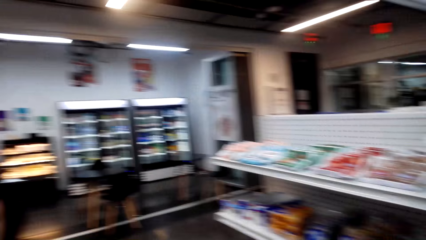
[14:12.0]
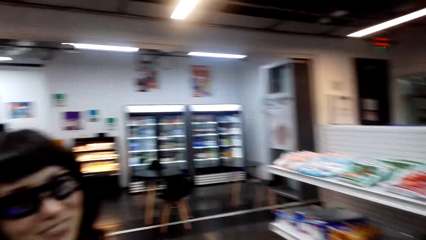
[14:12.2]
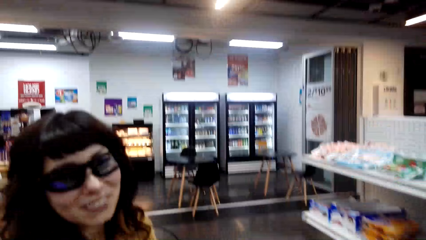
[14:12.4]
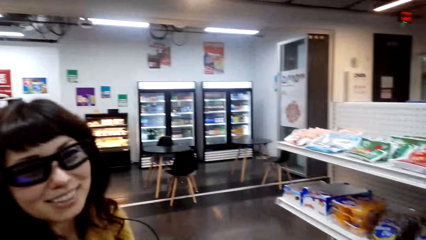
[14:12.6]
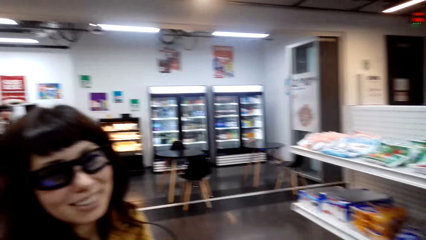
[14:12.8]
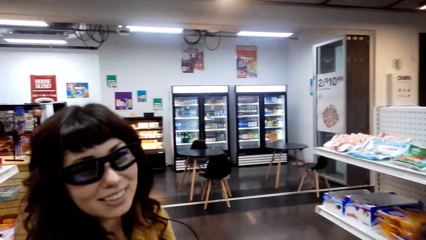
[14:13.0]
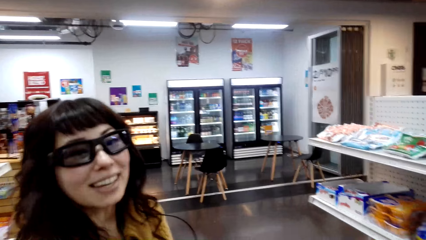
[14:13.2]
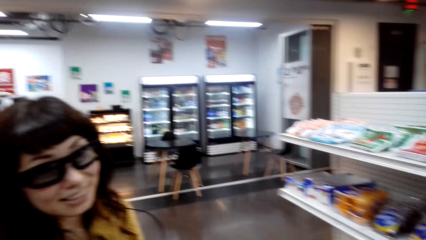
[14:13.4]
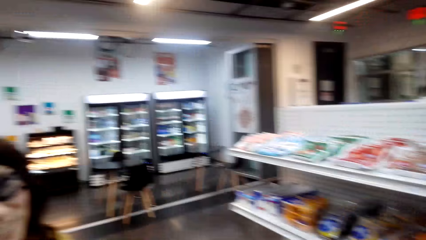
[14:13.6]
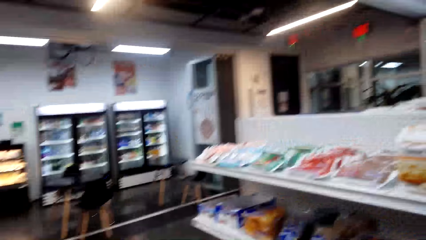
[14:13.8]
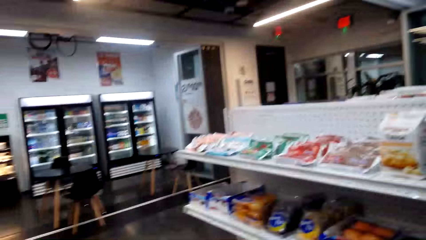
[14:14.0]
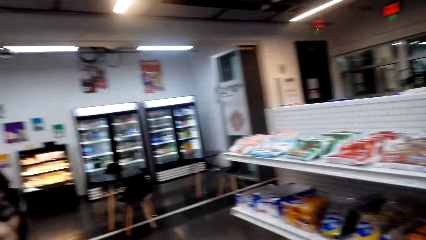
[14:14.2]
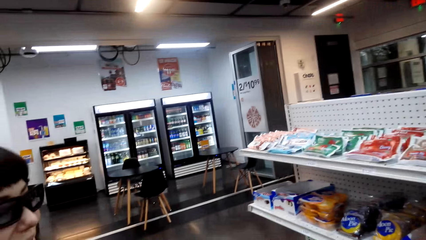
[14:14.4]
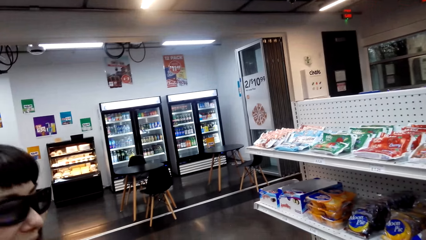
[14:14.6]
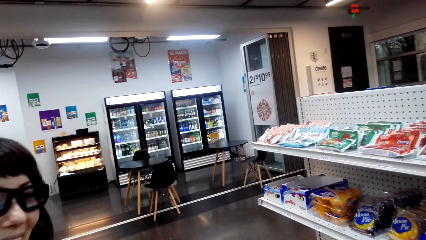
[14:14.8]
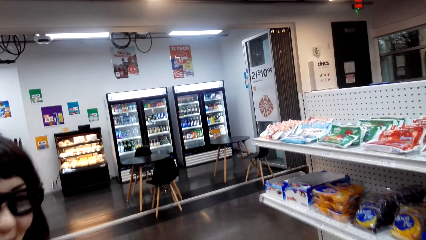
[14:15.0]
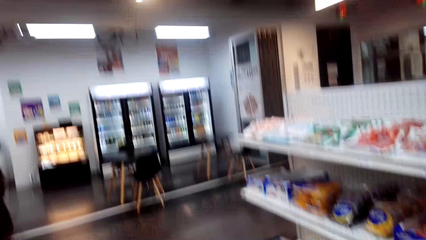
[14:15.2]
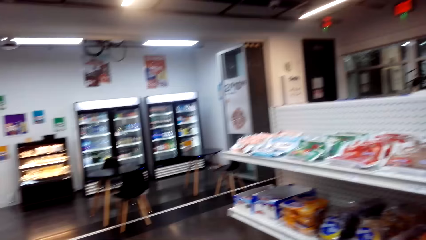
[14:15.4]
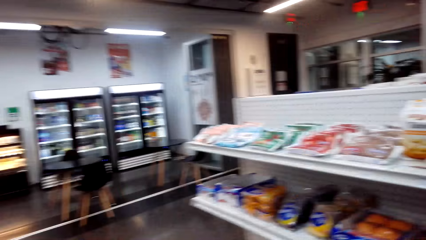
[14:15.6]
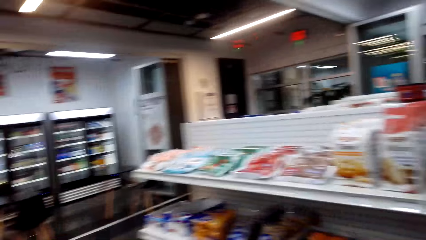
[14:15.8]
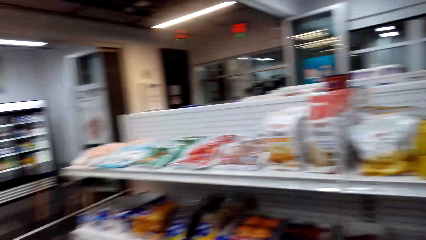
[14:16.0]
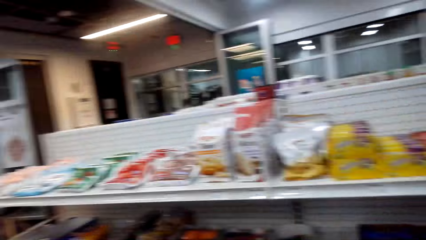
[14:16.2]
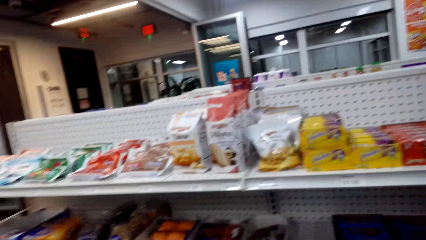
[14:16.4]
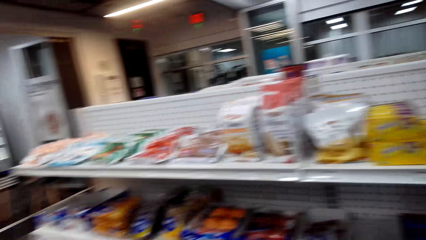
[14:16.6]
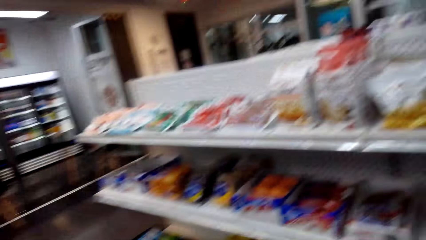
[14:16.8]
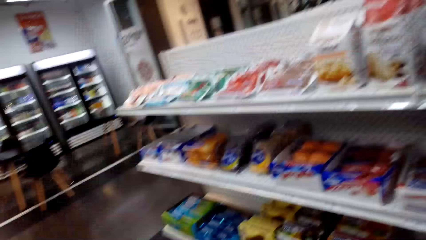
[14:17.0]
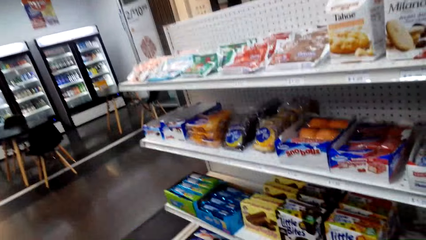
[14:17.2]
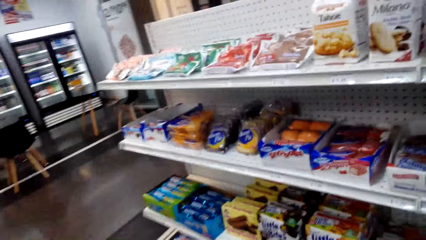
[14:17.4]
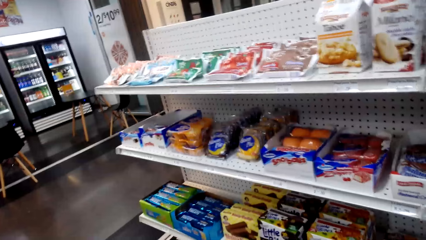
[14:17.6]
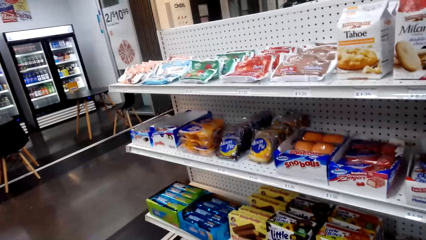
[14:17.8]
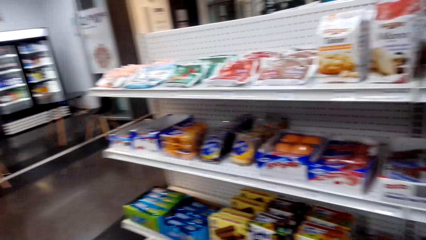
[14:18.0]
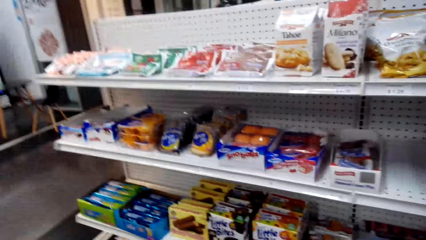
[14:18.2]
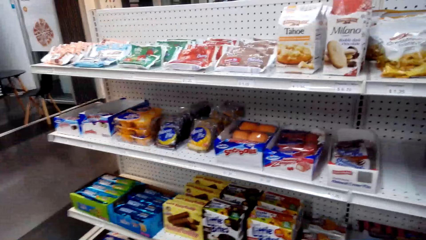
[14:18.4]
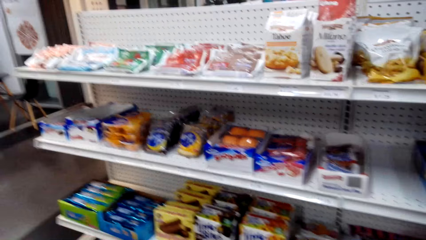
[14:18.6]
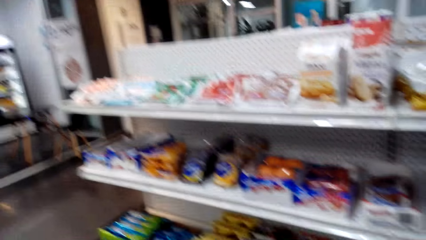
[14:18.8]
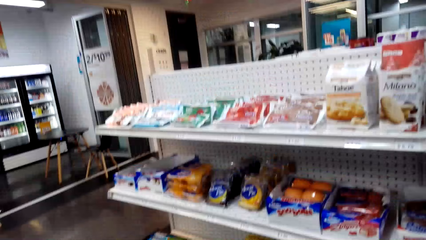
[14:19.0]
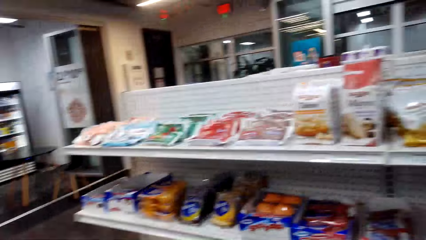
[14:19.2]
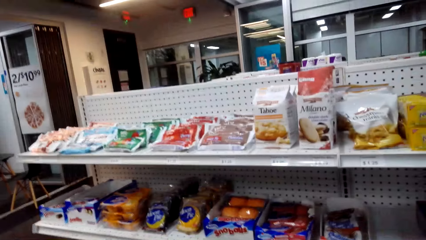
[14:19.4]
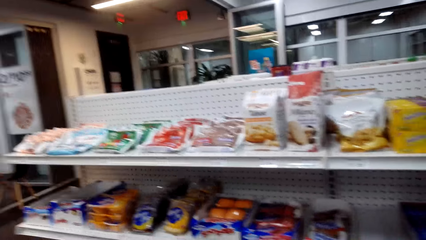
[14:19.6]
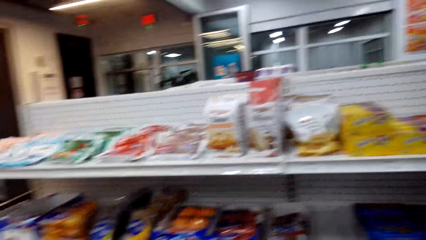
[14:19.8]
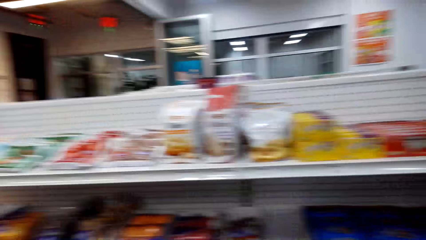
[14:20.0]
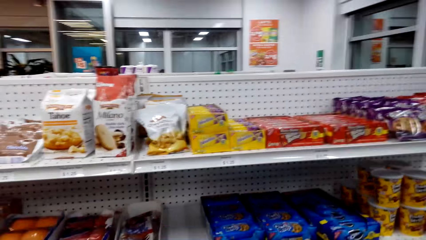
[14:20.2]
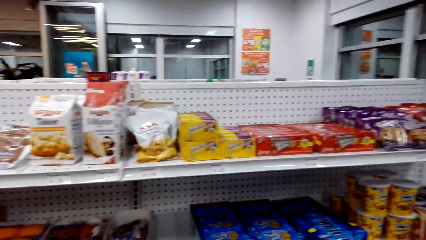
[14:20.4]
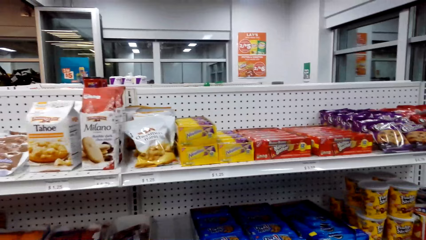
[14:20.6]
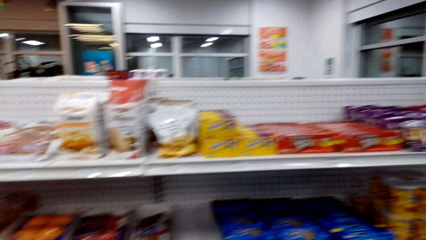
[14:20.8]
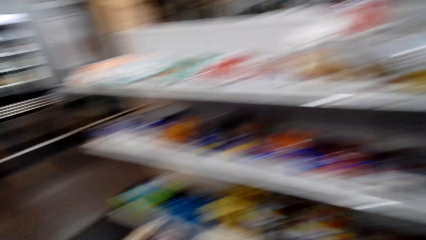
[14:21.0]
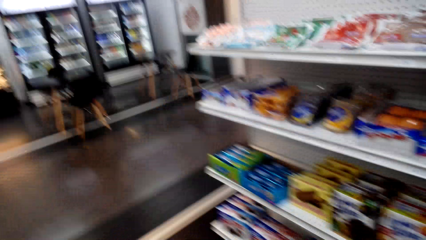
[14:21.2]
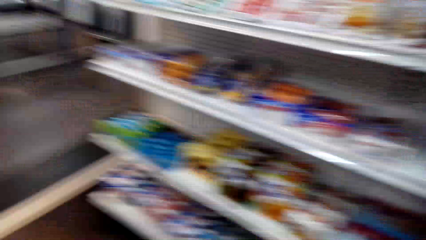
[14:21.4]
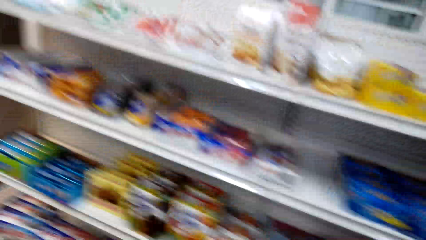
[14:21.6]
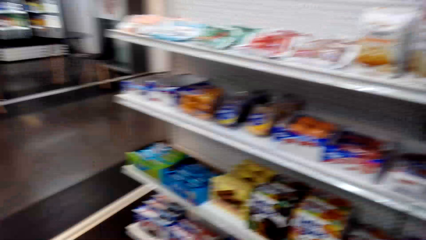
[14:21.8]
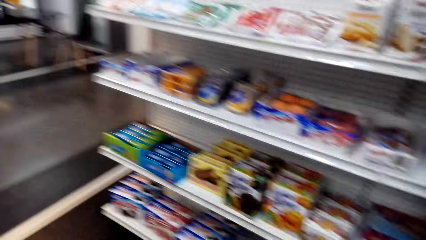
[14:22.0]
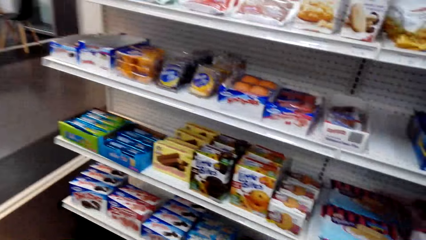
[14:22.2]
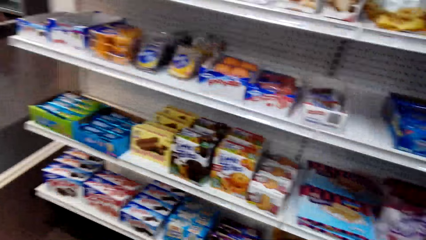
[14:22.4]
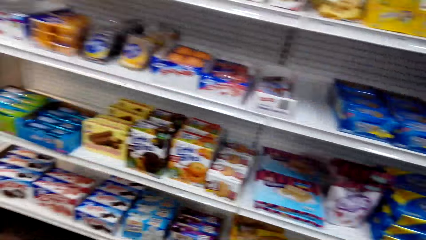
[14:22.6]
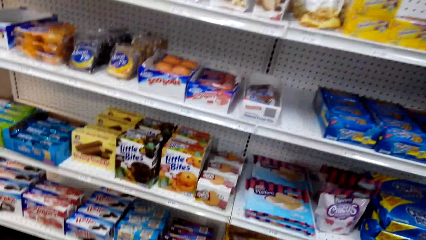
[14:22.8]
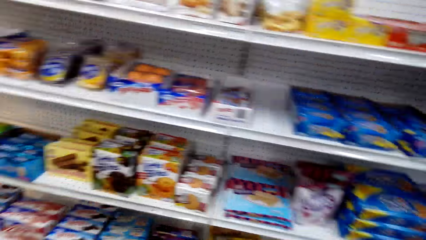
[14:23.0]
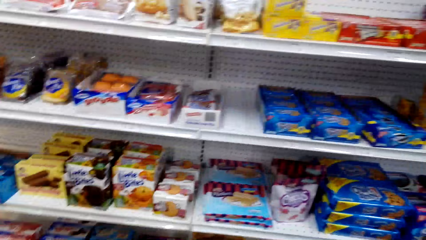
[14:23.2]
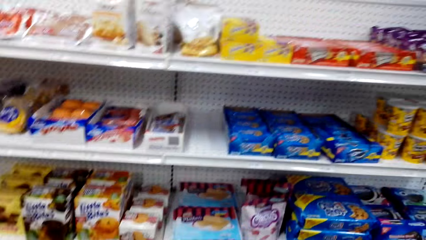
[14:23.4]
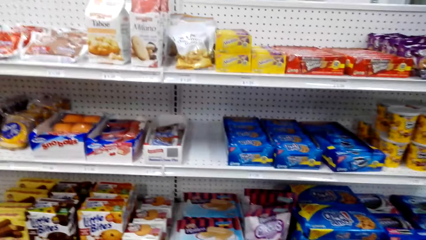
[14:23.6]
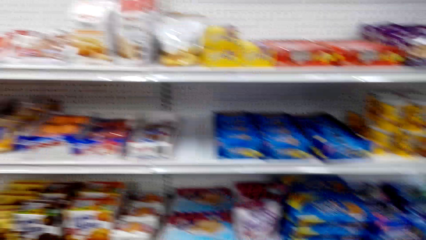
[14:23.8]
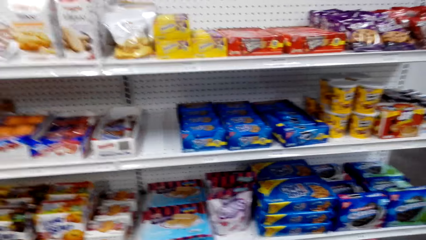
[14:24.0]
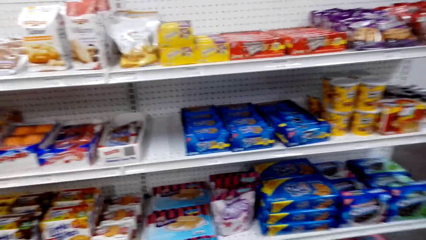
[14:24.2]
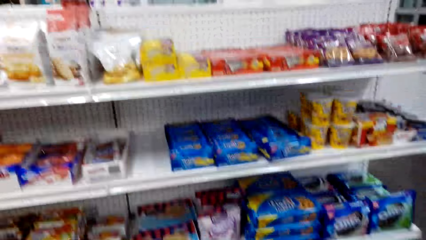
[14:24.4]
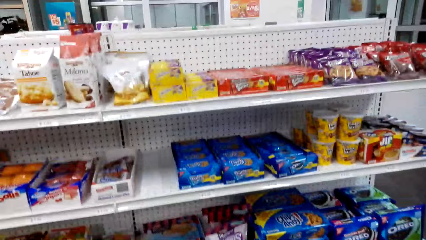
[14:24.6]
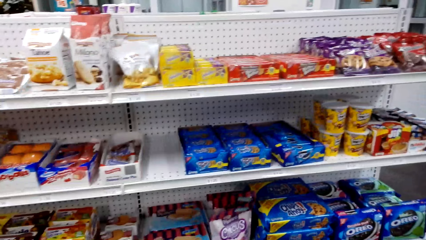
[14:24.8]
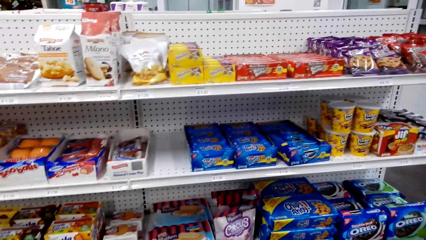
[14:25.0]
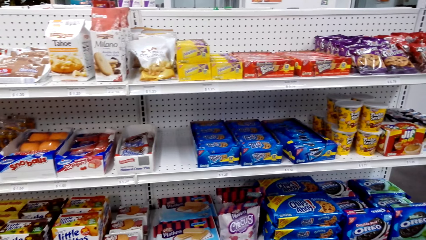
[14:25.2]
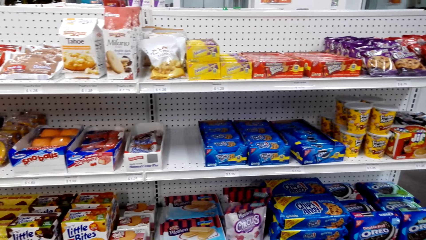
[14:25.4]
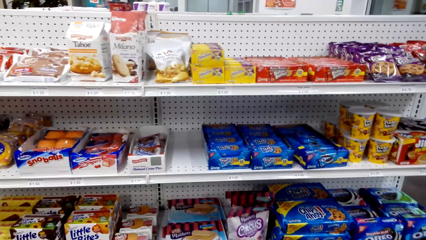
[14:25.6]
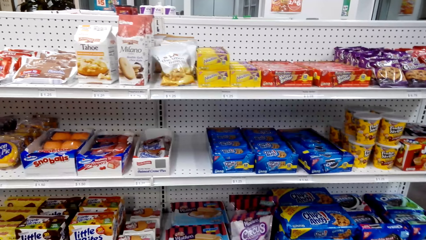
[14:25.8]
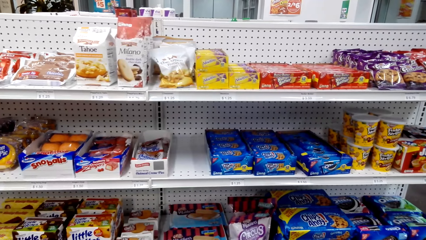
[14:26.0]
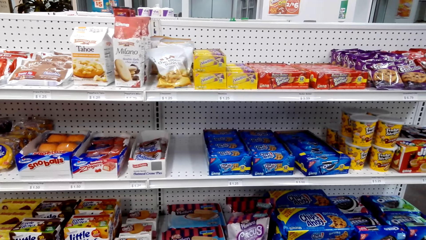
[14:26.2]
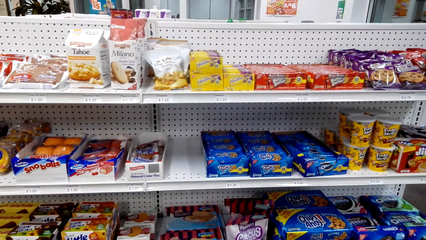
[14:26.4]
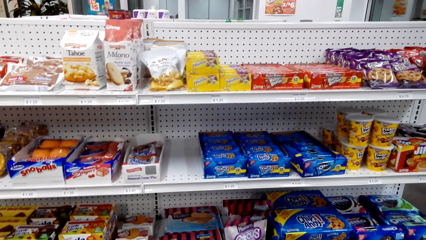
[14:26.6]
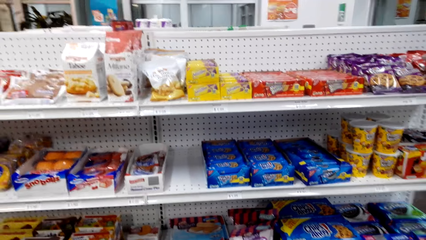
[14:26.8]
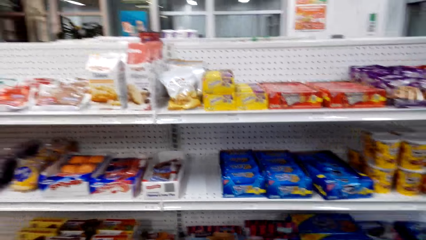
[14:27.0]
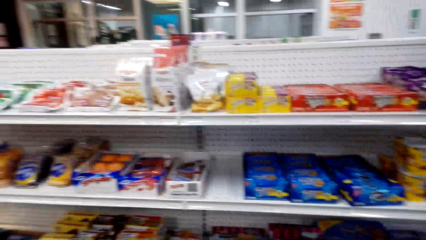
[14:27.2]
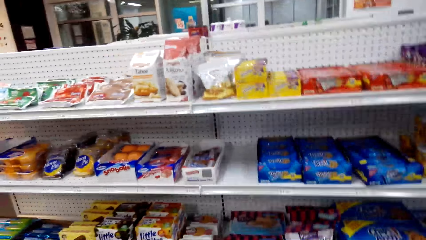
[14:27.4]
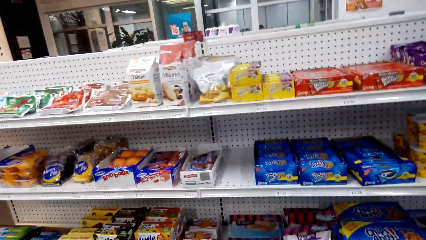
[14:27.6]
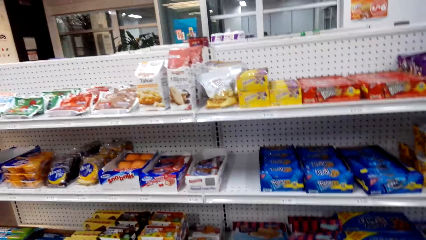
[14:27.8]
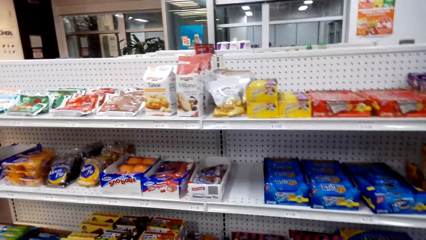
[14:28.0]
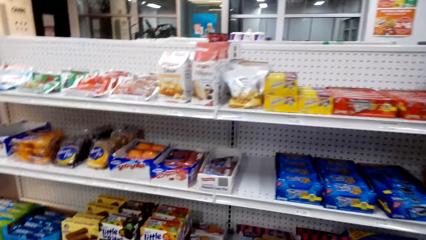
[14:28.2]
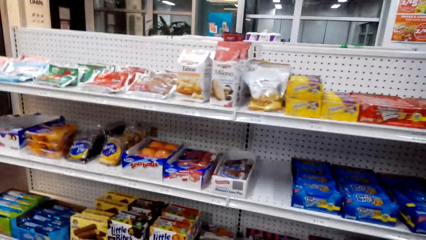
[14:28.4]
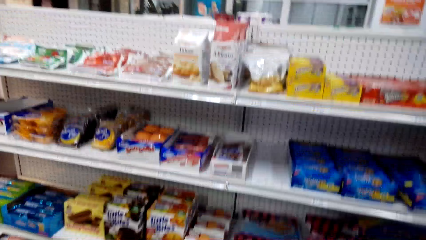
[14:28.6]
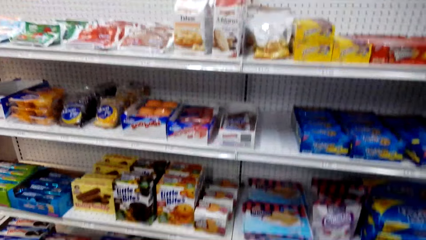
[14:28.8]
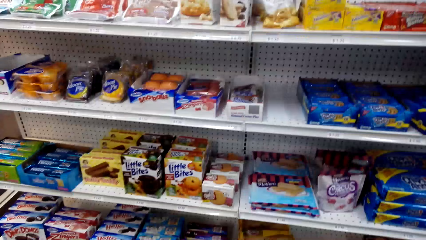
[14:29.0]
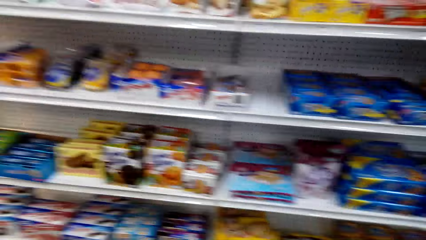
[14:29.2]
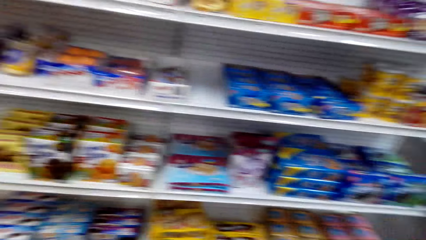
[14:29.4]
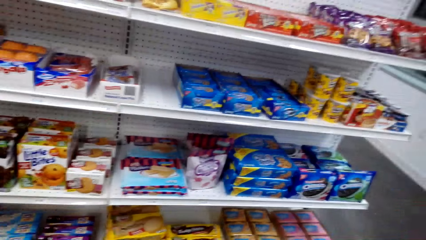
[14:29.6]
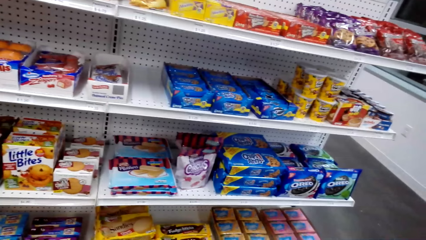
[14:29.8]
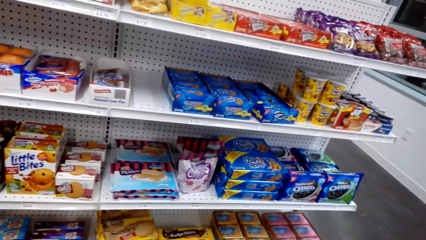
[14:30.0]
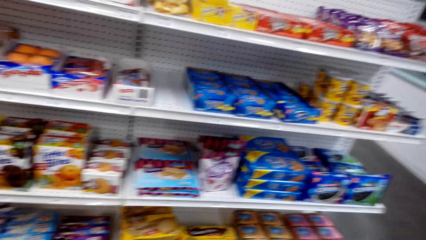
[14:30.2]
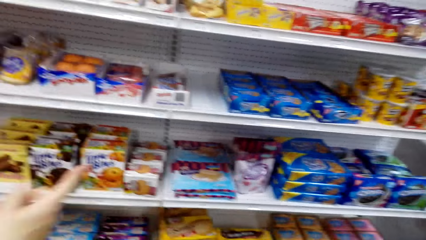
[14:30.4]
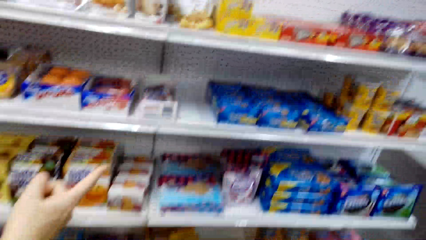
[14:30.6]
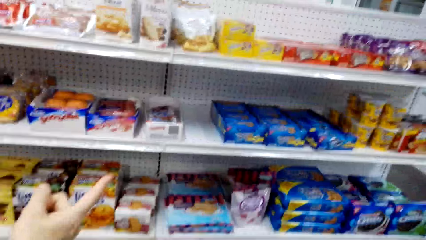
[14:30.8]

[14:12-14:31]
A person laughs. The camera wearer looks at the shelf. The person laughs. The camera wearer laughs and talks with the person.
